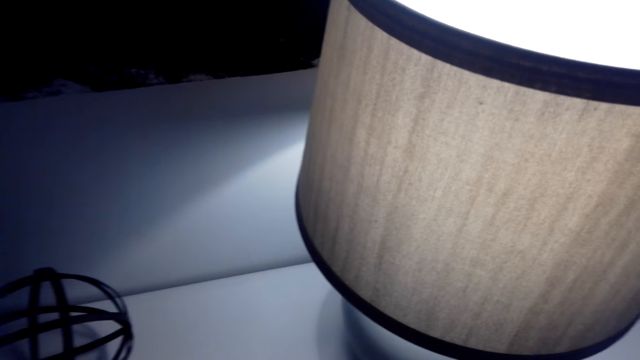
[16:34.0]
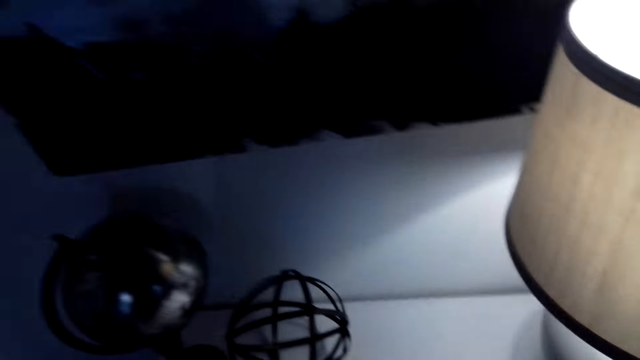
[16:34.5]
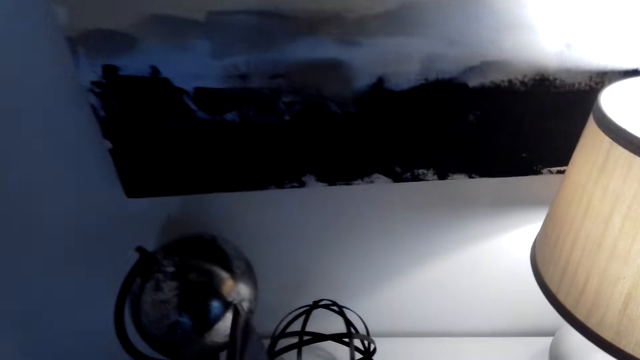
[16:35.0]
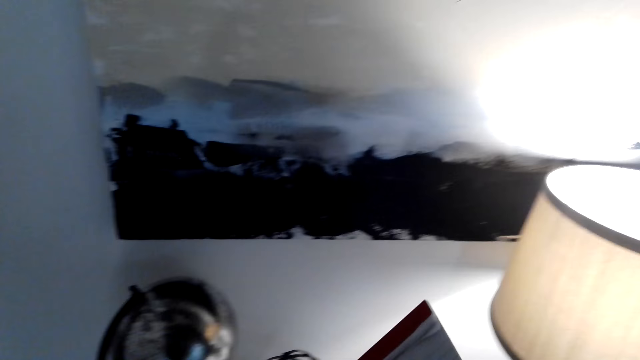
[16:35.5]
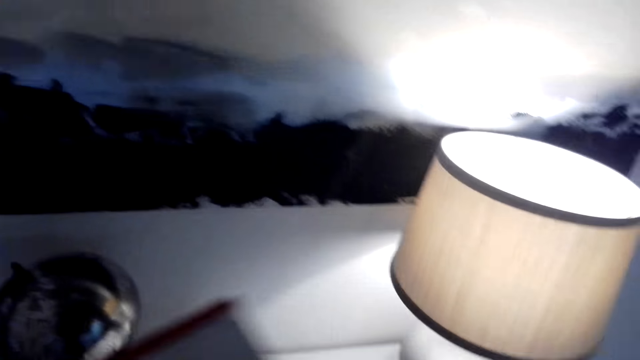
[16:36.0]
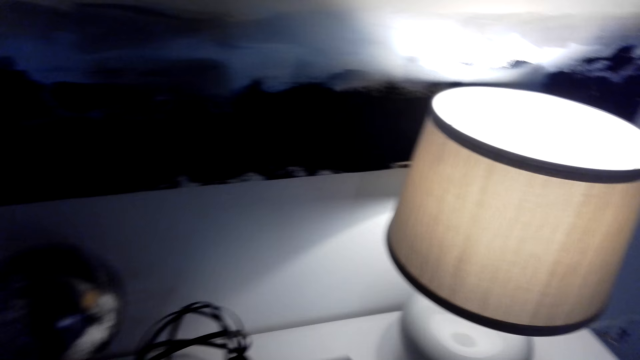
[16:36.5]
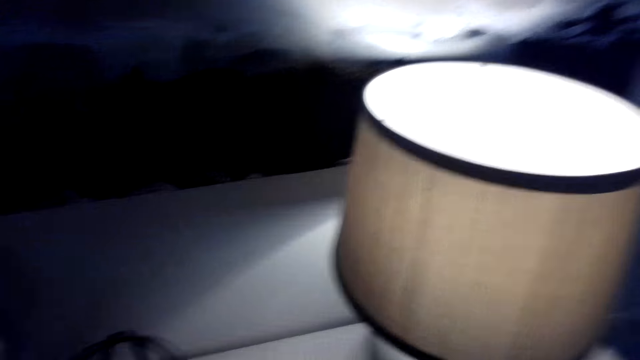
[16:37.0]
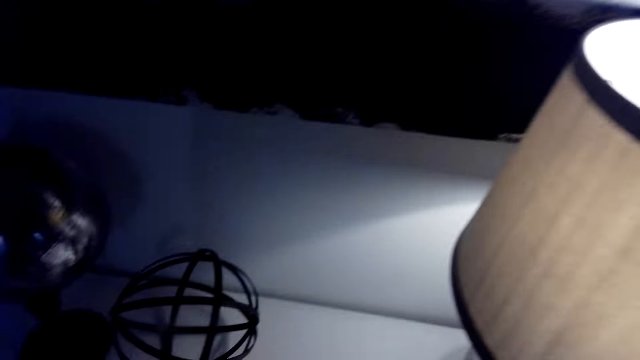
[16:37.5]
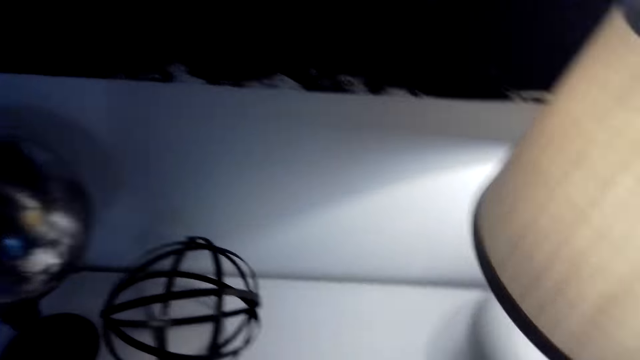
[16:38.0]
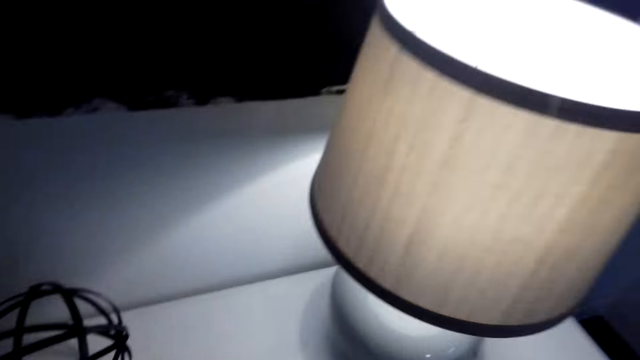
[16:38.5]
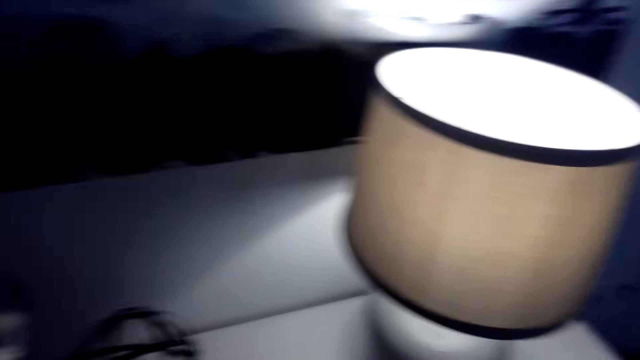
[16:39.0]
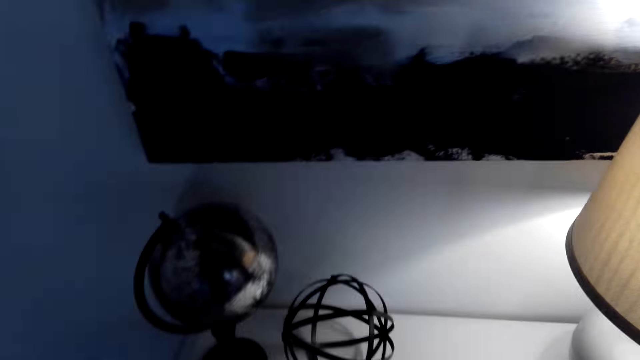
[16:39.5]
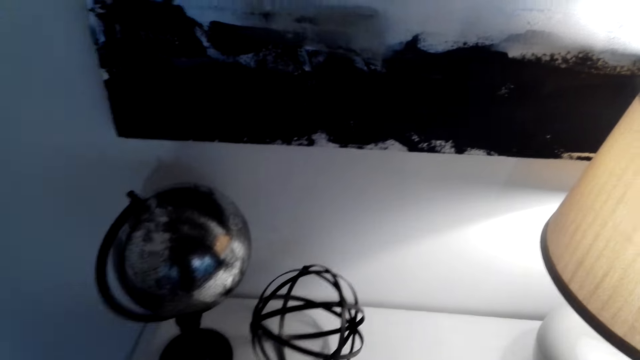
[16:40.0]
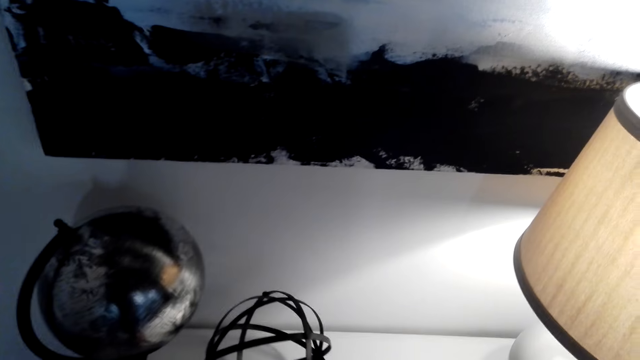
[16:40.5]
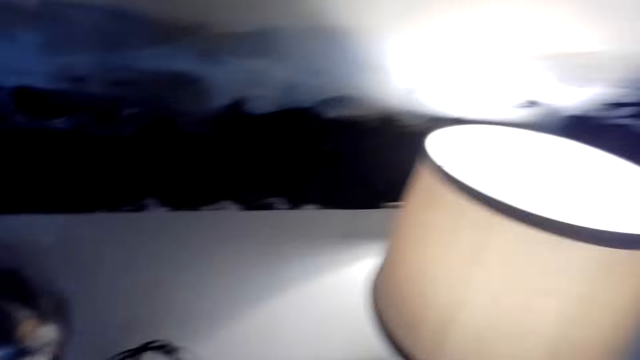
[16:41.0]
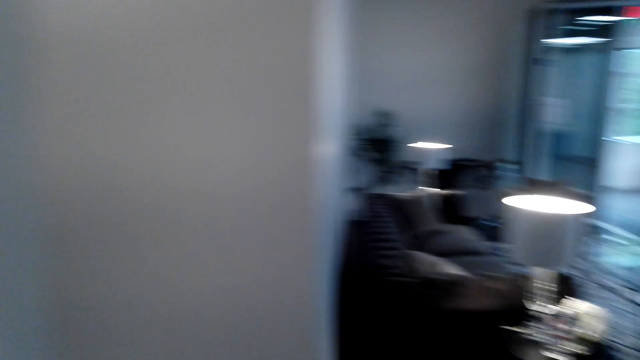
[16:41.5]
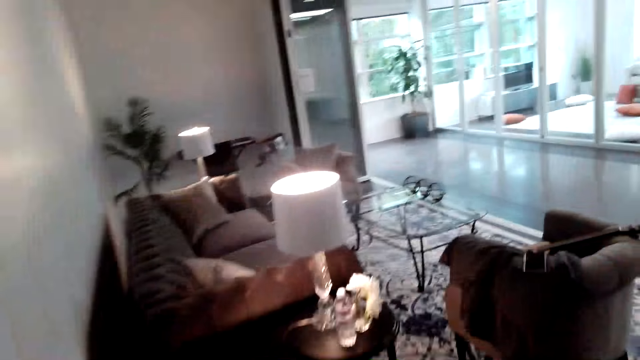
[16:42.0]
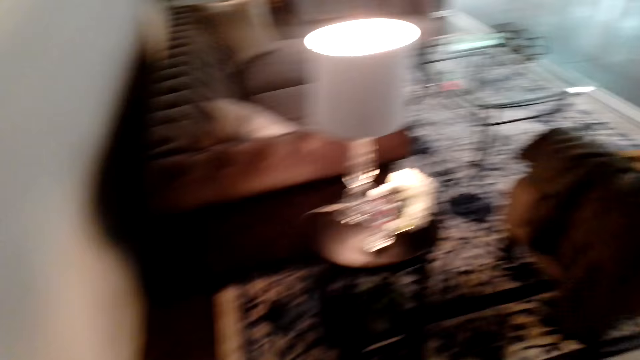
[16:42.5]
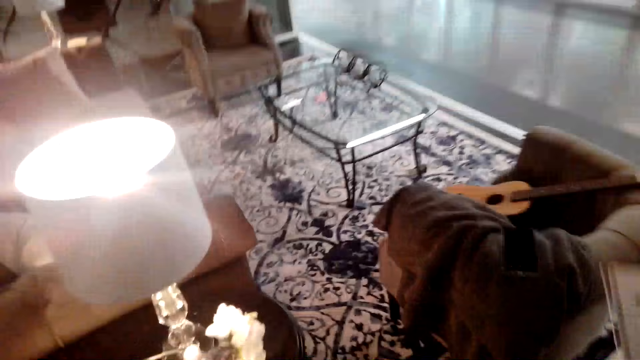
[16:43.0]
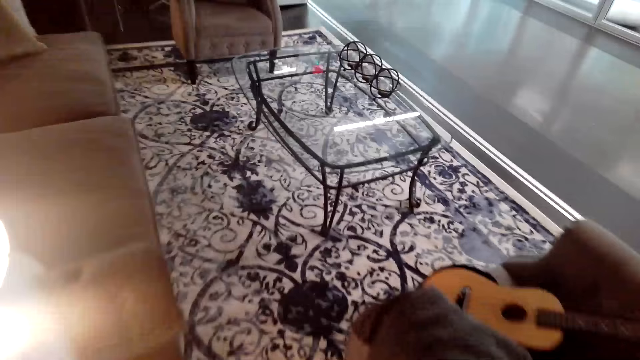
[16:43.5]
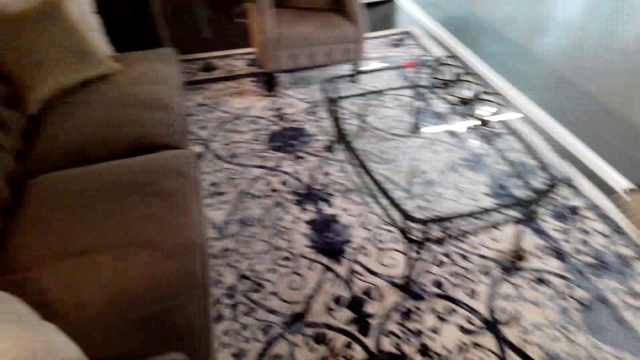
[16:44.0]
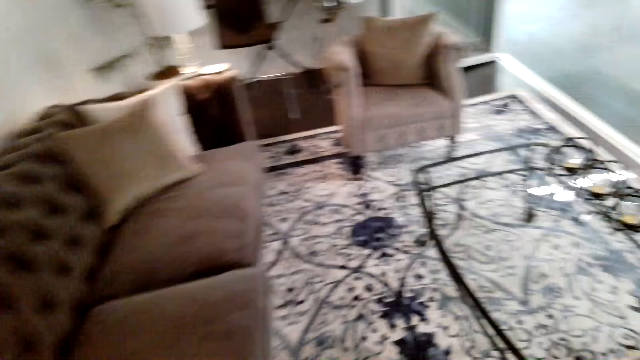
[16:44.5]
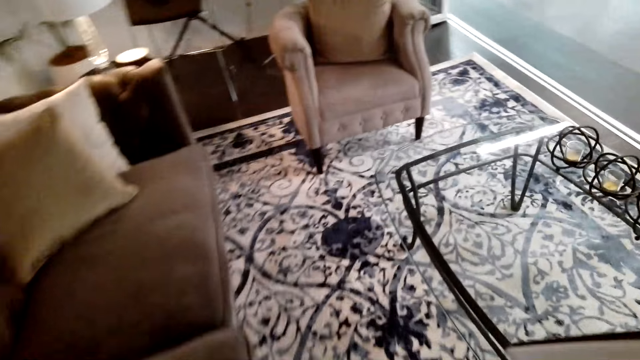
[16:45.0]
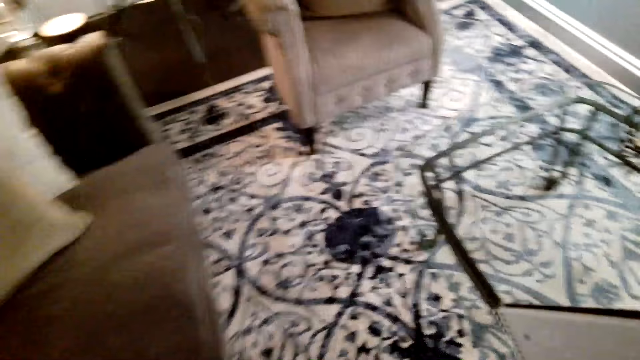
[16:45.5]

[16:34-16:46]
The camera wearer picks up a book on the table. They stand on the floor. They look around the table light lamp. They walk around the room.

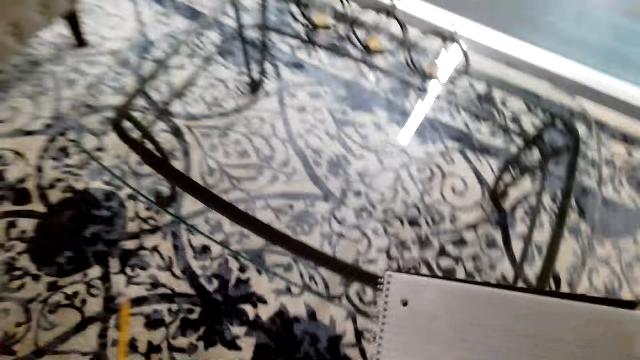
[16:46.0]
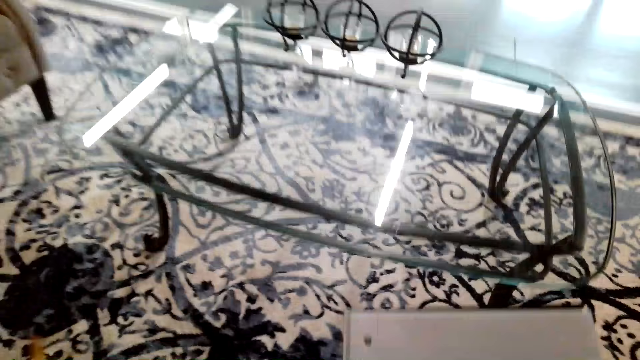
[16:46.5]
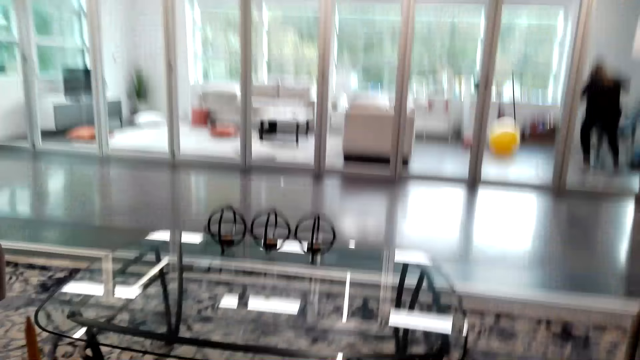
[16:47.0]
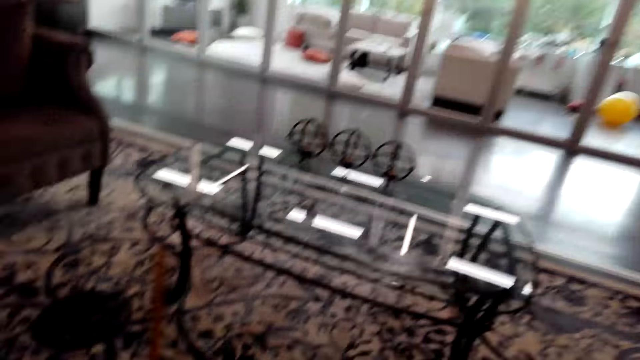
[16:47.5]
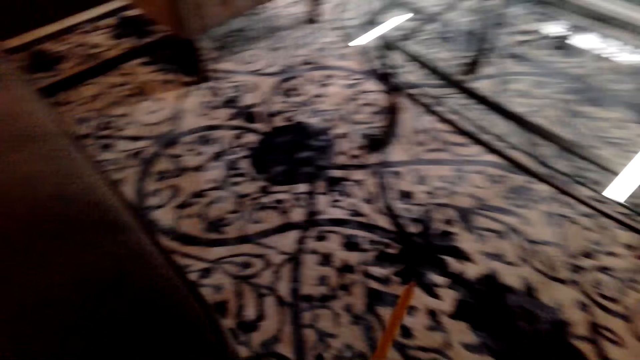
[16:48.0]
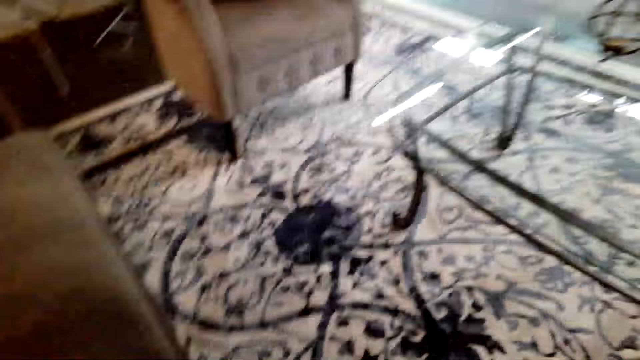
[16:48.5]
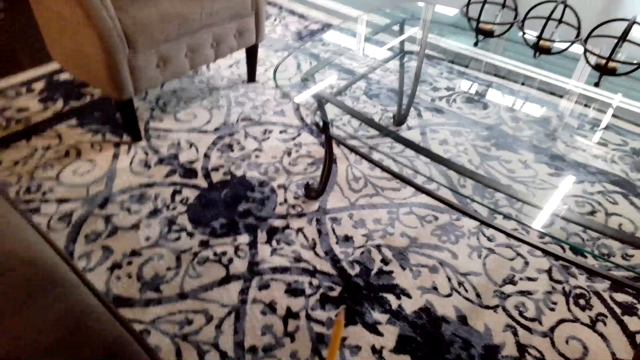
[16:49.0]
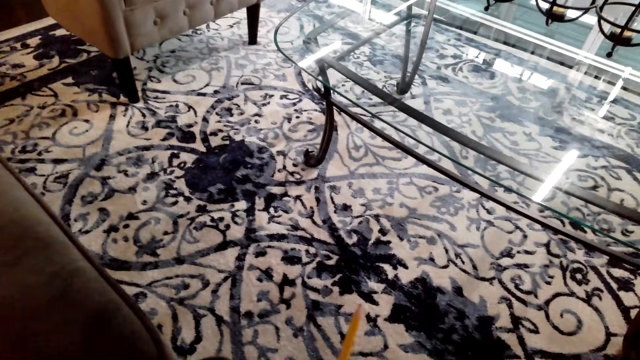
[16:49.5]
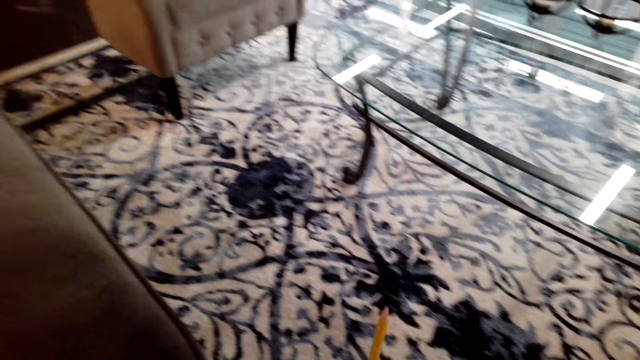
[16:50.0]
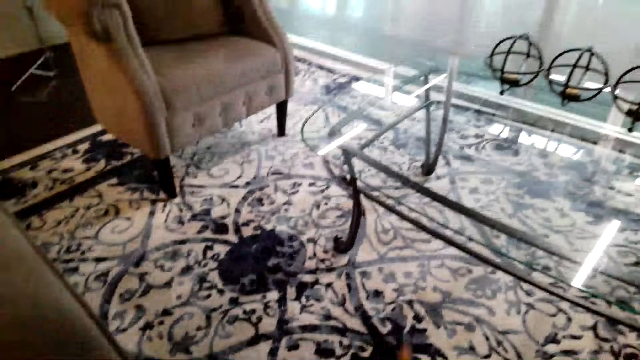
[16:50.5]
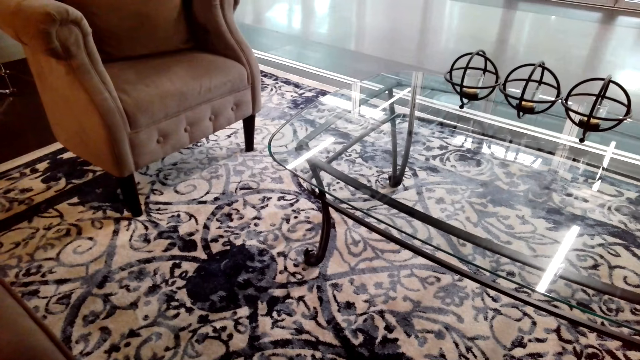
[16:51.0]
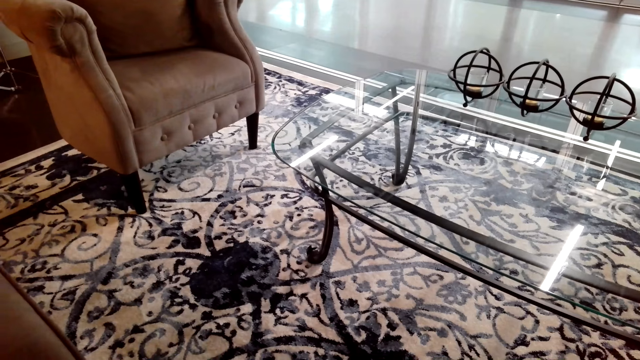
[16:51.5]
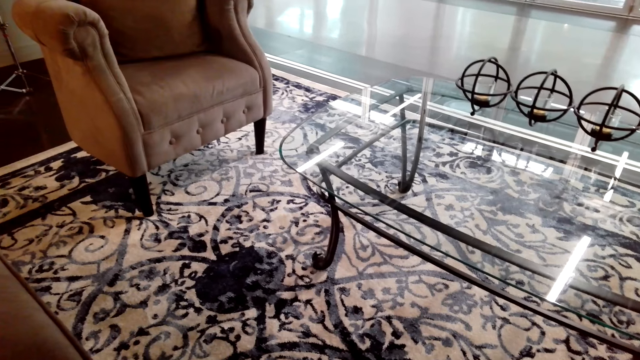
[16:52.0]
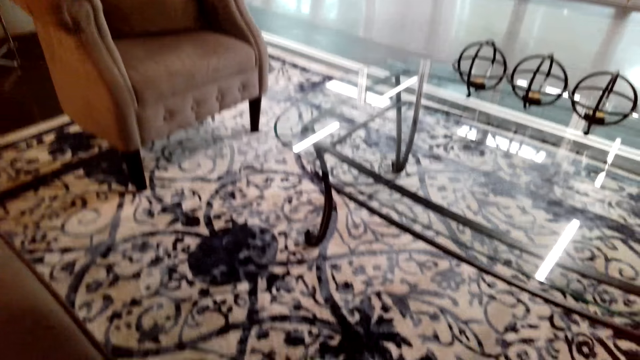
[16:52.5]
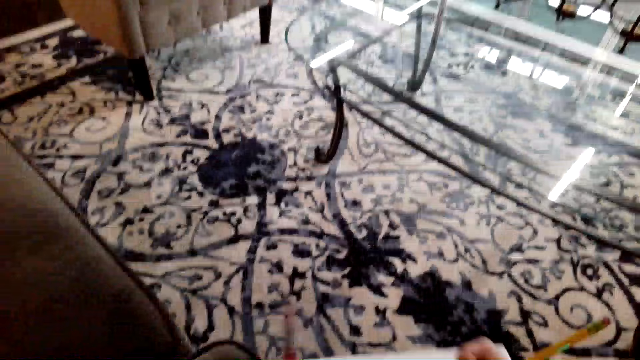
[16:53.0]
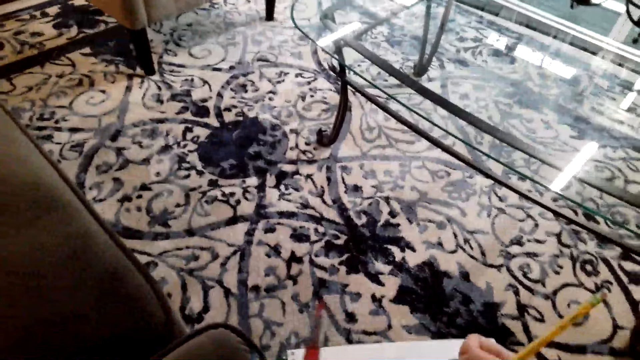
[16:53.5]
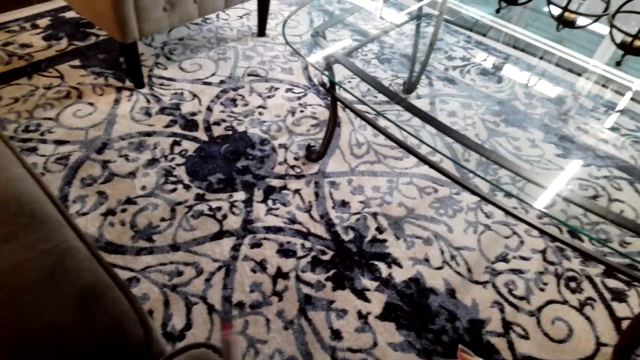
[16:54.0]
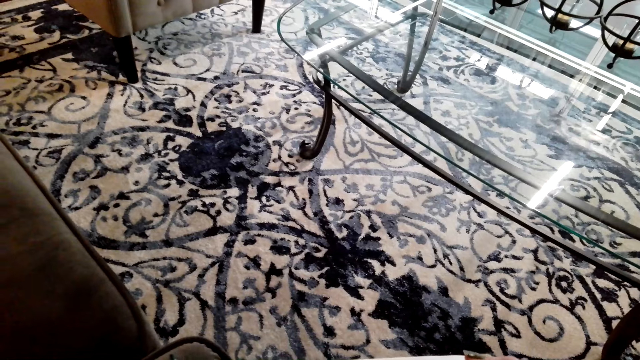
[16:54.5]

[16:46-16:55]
The camera wearer sits on the sofa on the floor. They draw on the piece of paper on the table with a pencil.
